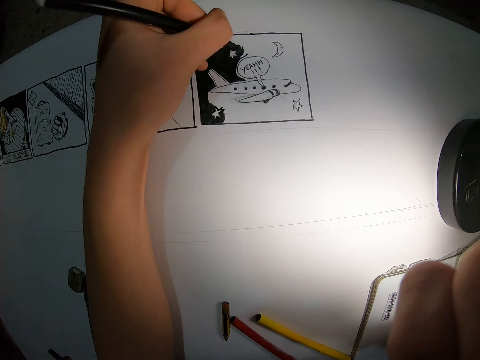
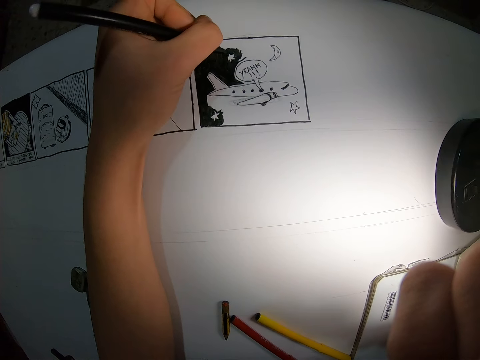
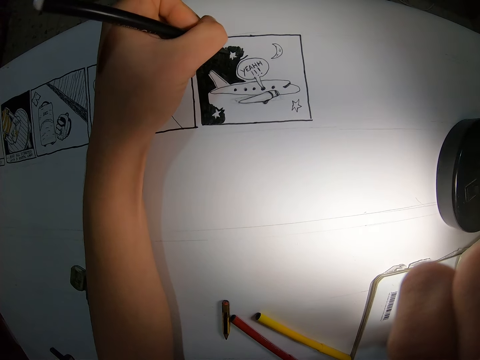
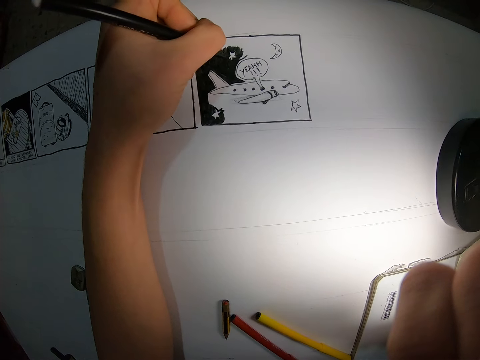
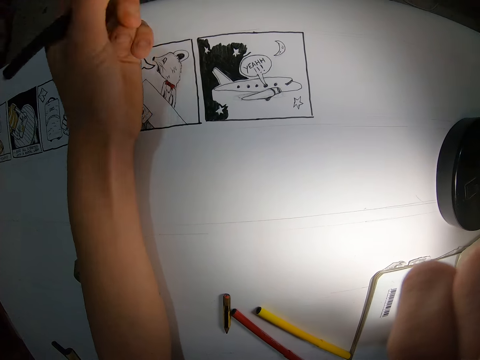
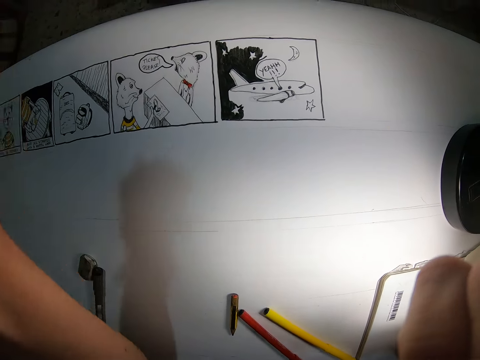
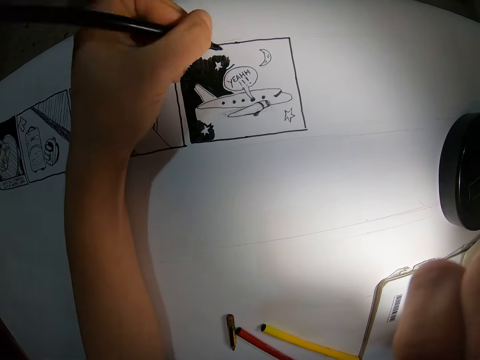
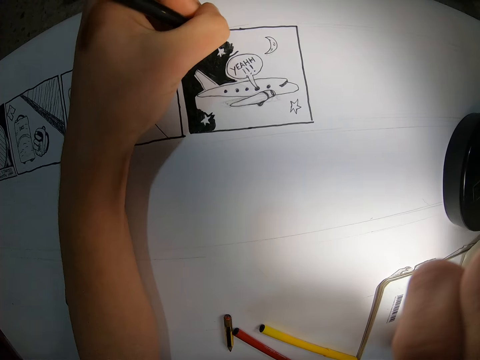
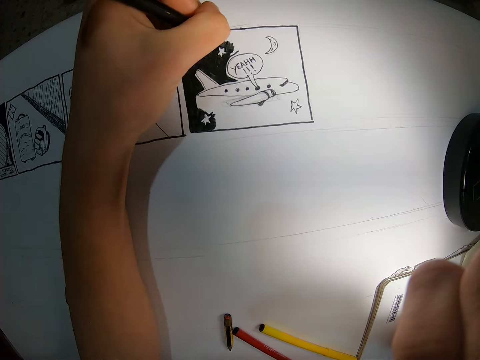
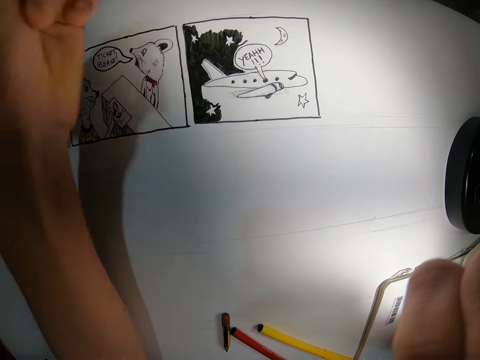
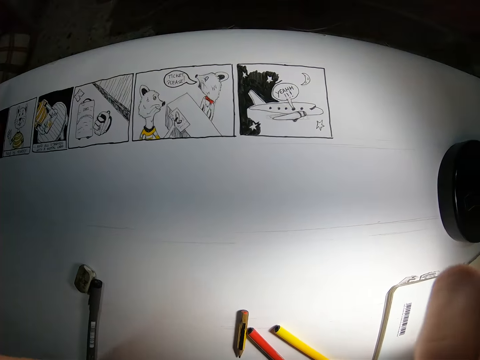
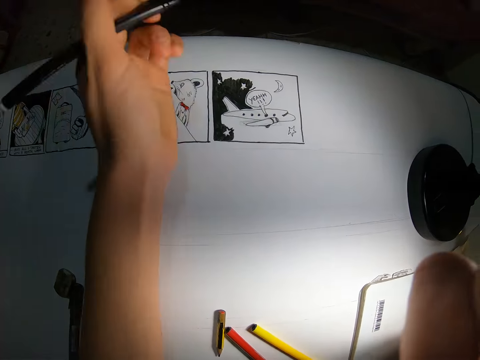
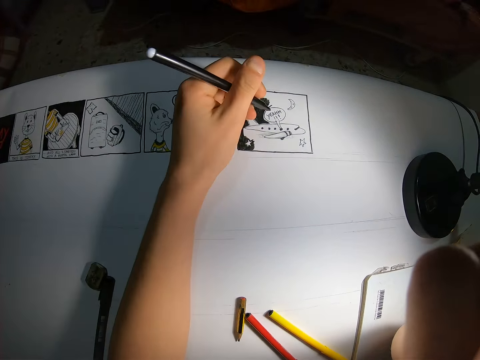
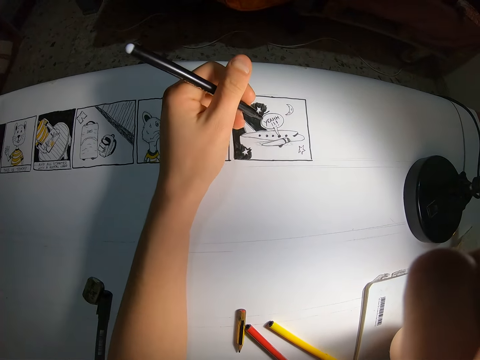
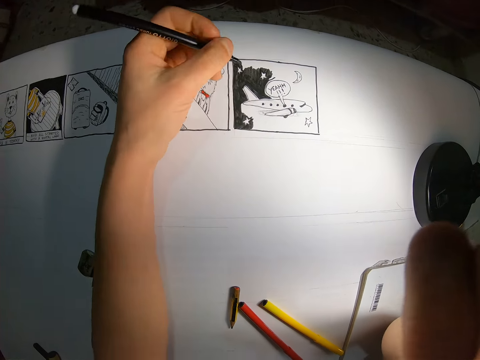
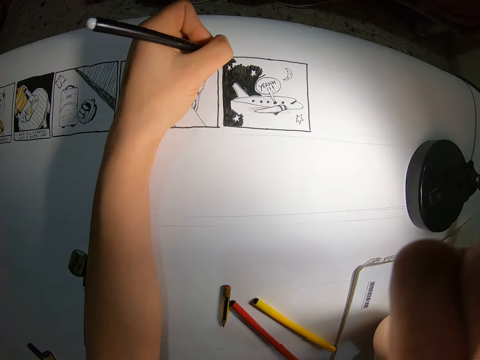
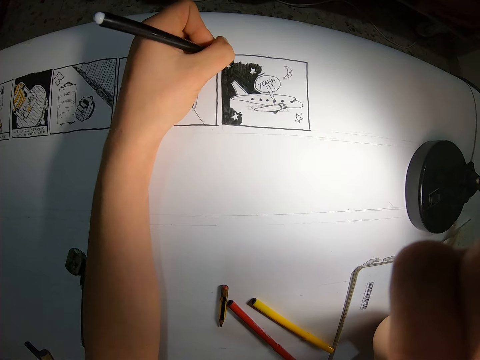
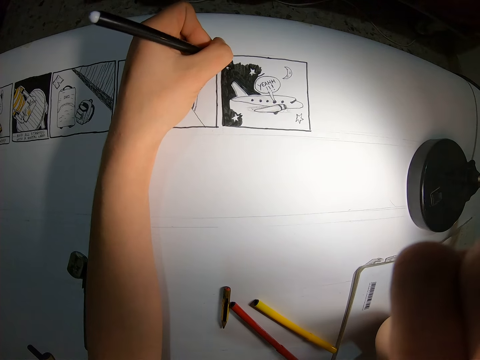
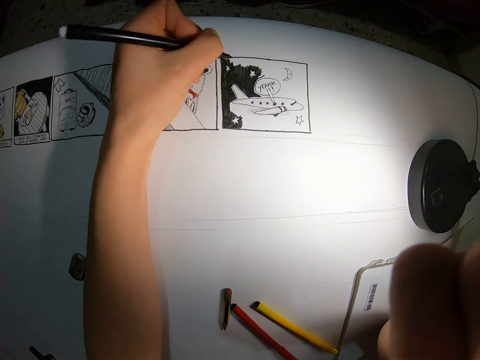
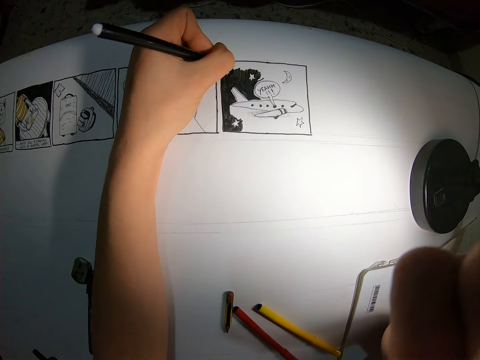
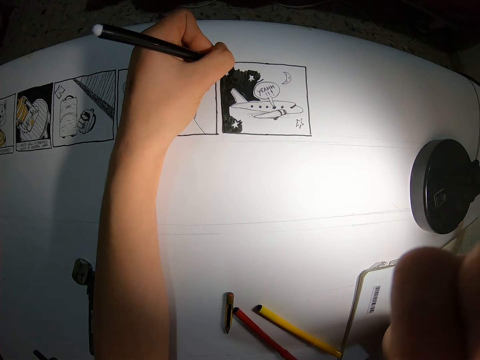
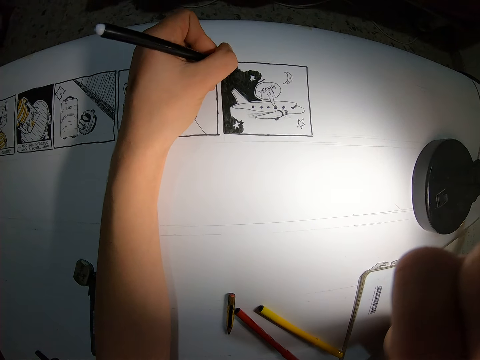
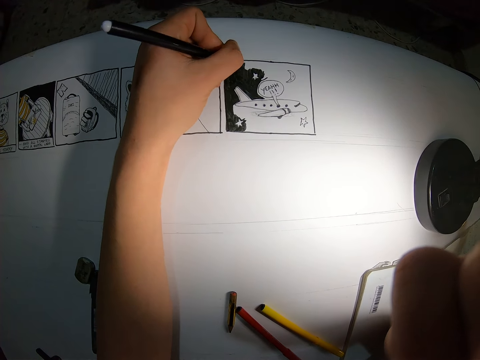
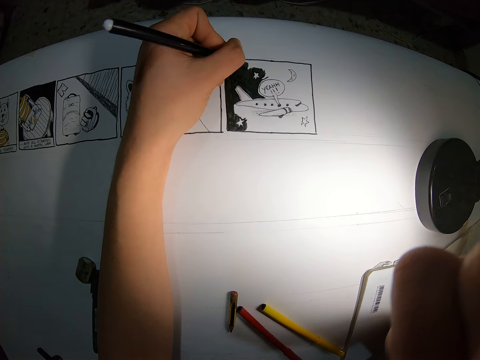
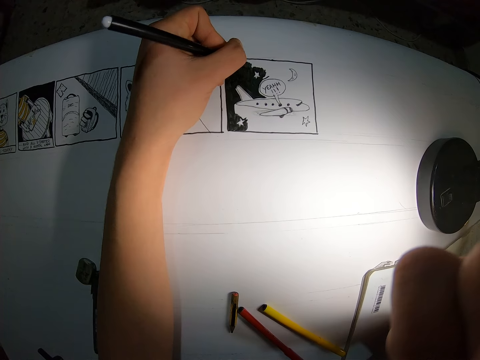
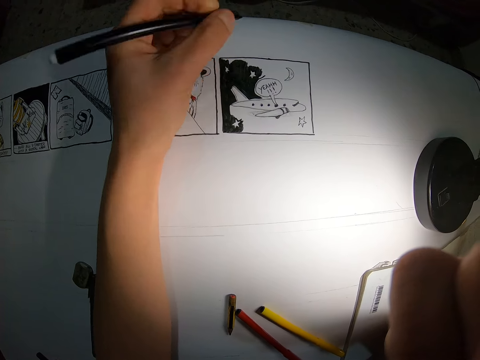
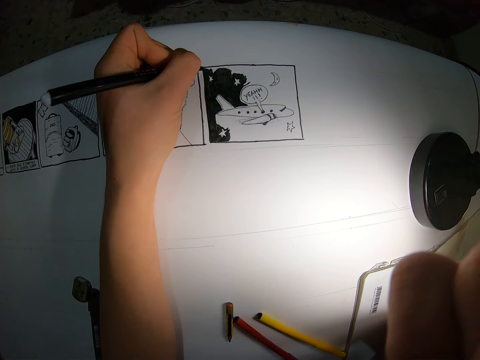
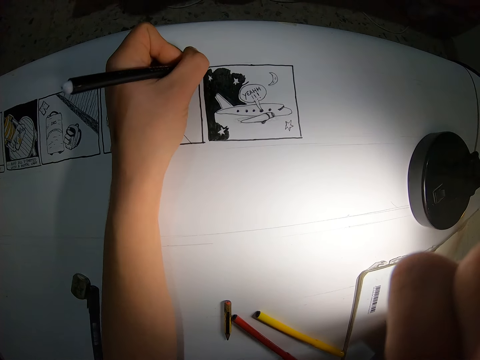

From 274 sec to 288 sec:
The camera wearer removes their hand from the paper. They draw on the paper with a pen. They remove their hand from the paper. They draw on the paper with the pen.

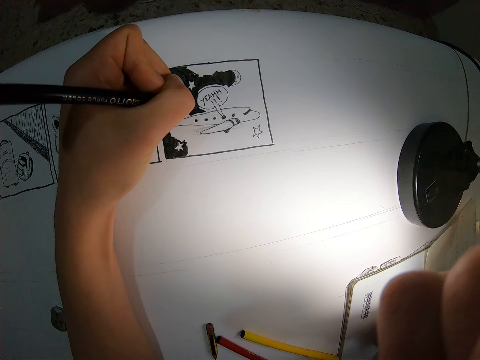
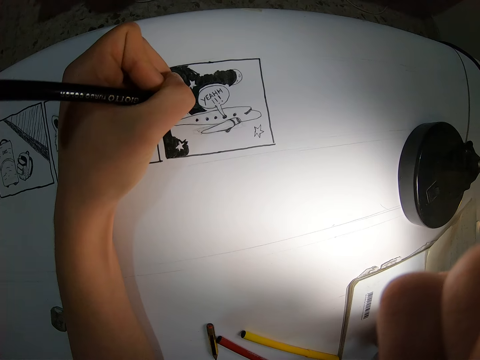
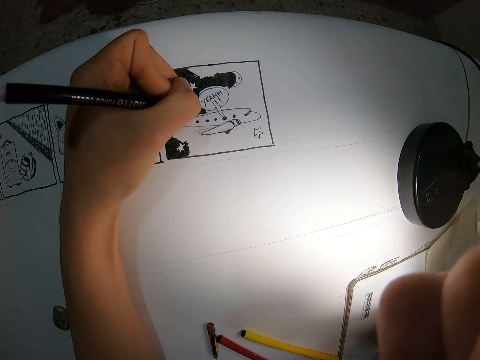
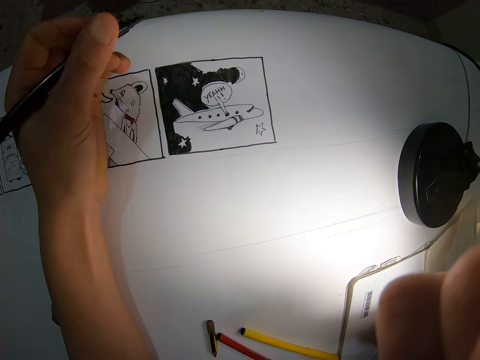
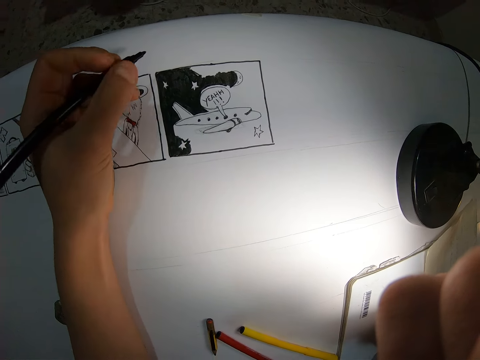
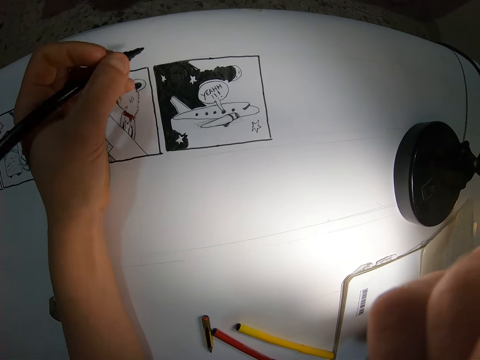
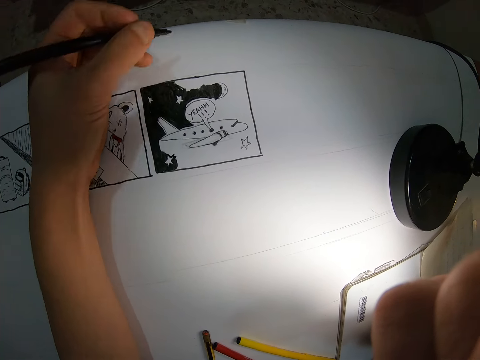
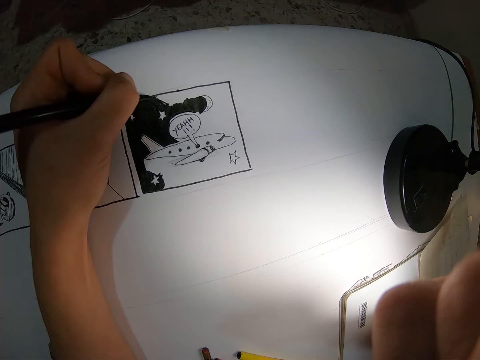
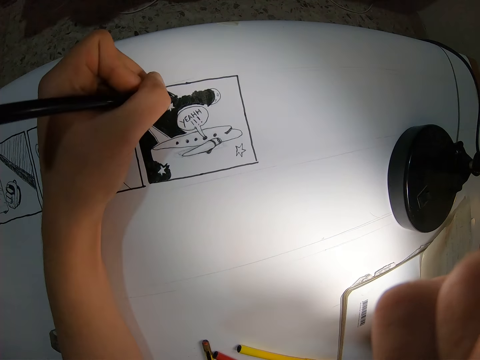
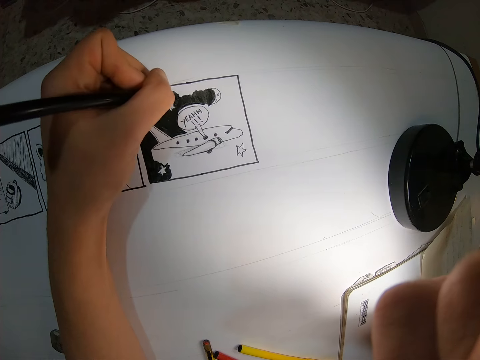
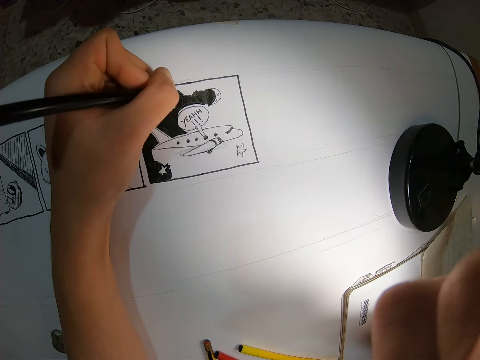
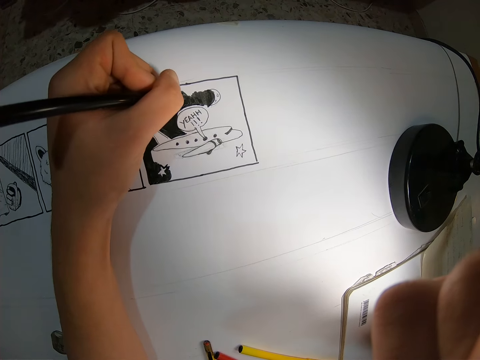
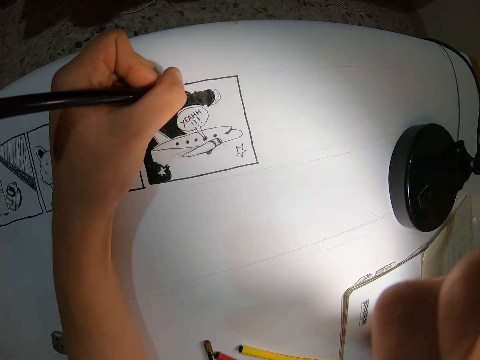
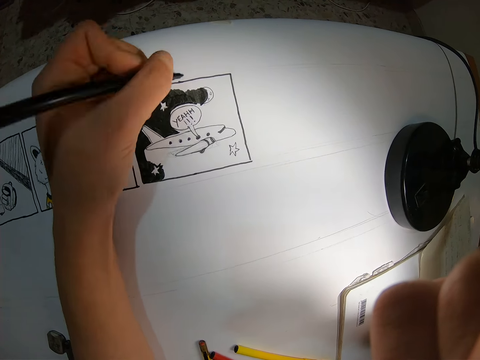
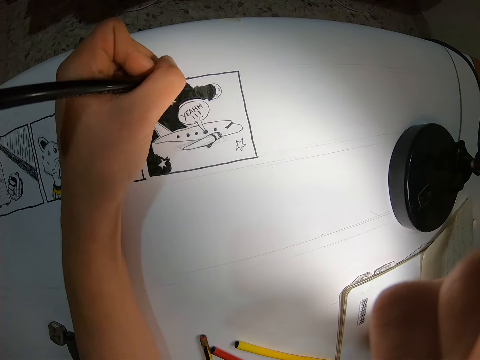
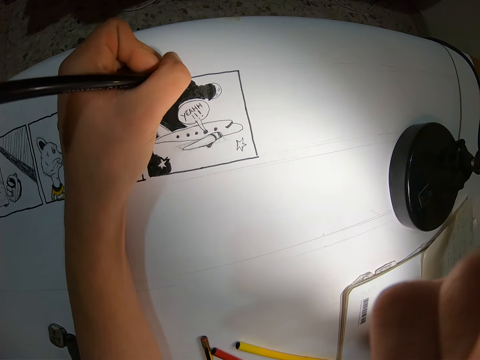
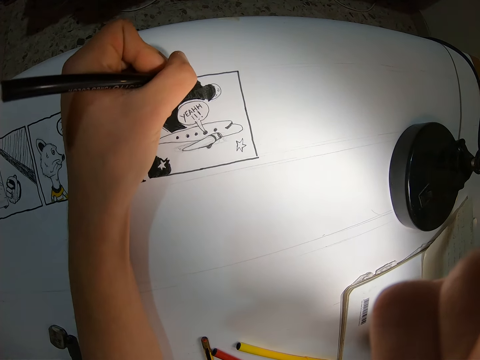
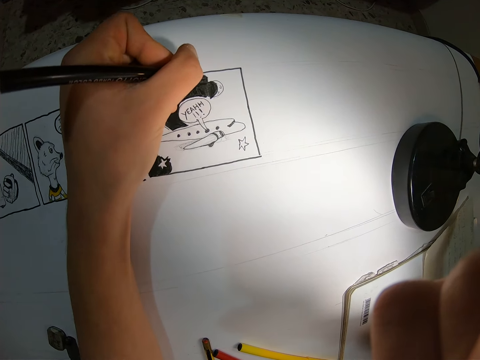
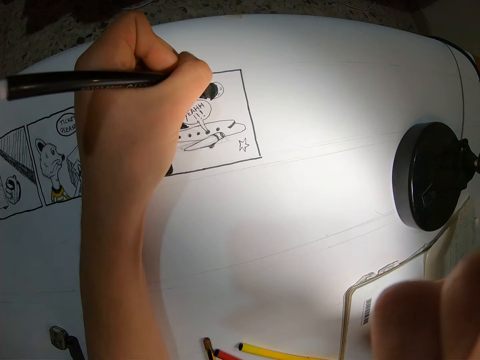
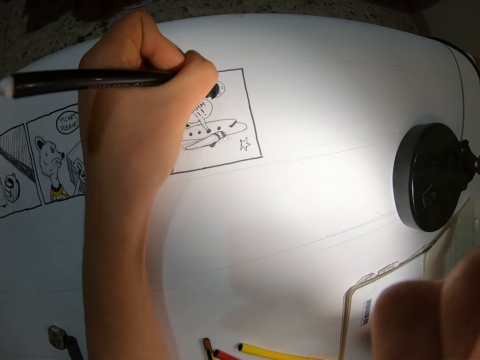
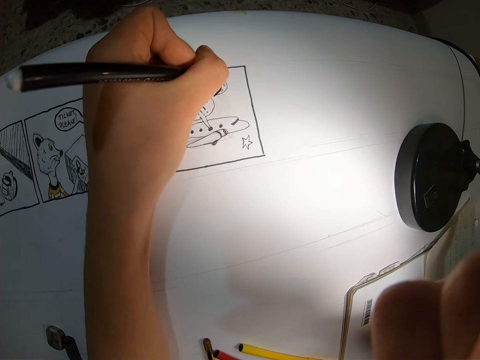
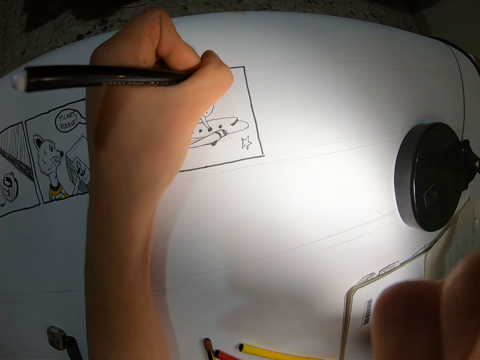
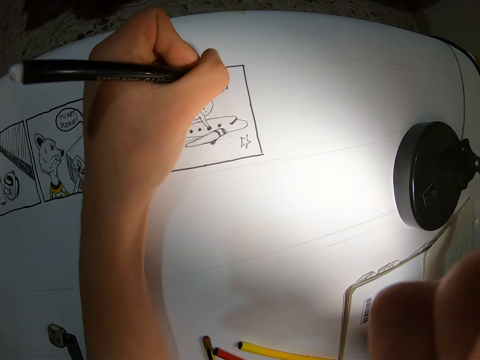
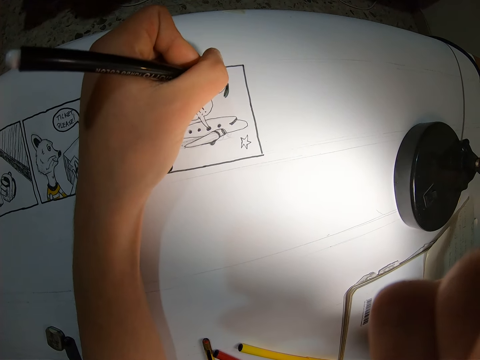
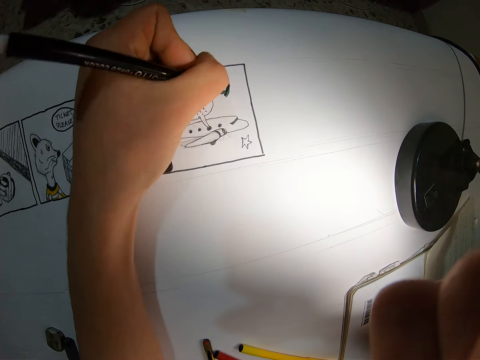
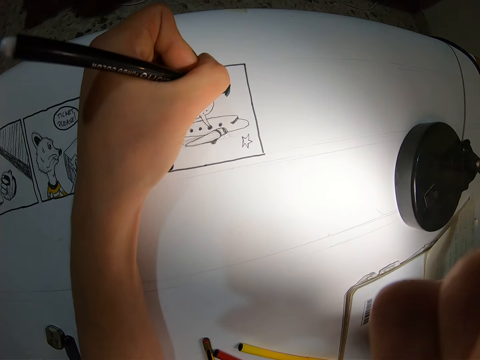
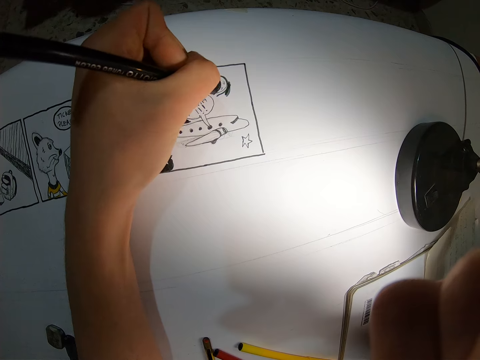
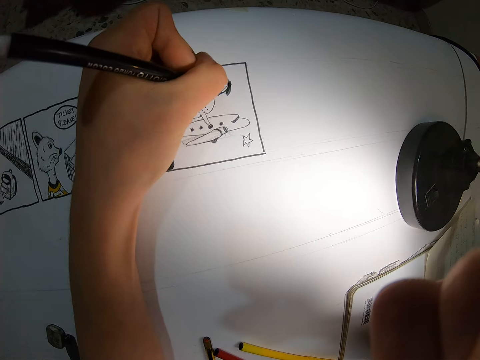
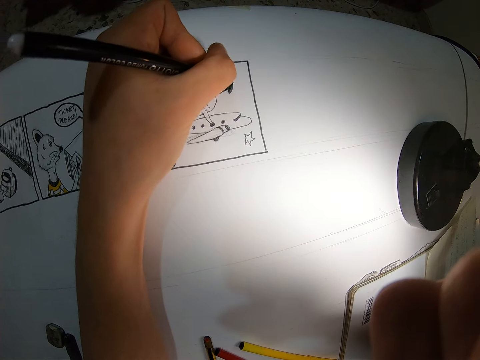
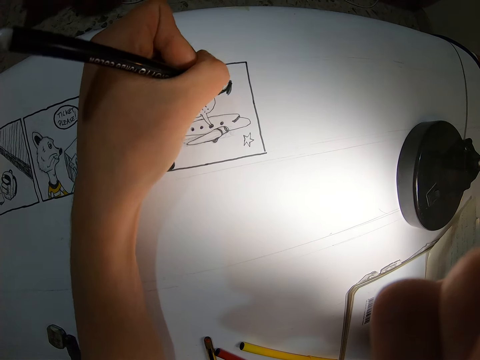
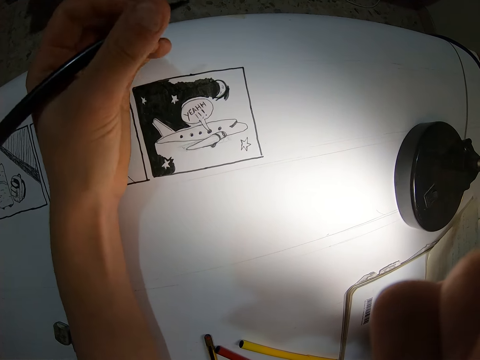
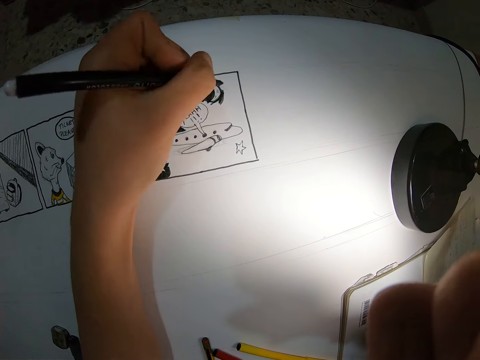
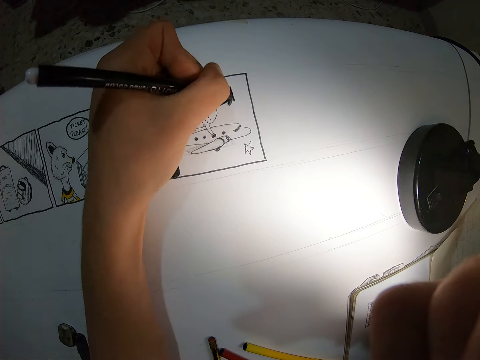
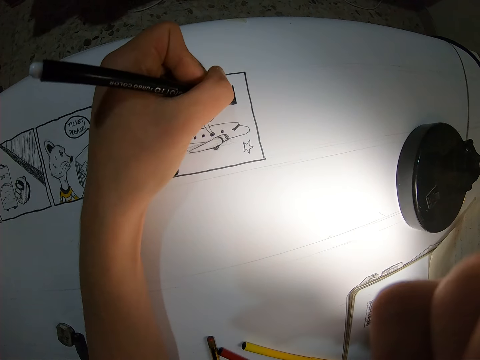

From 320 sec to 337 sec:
The camera wearer looks at the drawing. They draw on the paper.
